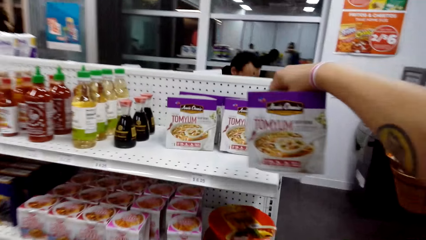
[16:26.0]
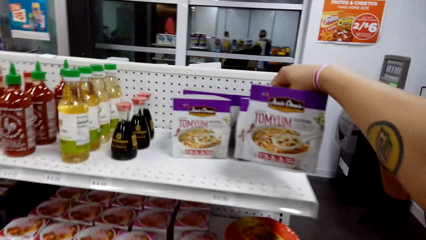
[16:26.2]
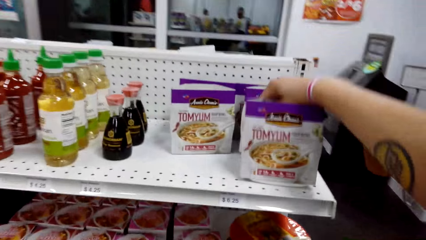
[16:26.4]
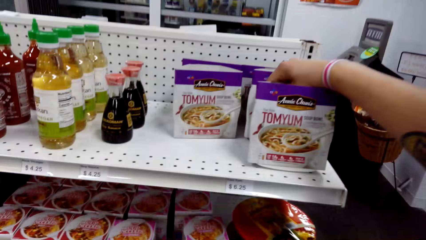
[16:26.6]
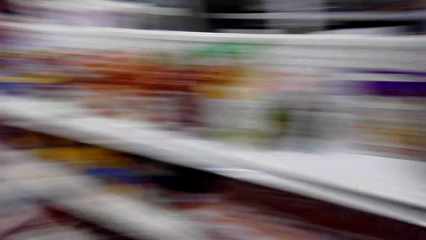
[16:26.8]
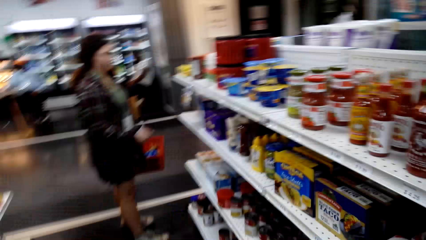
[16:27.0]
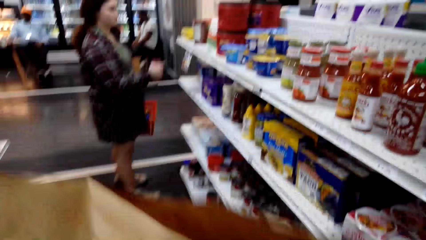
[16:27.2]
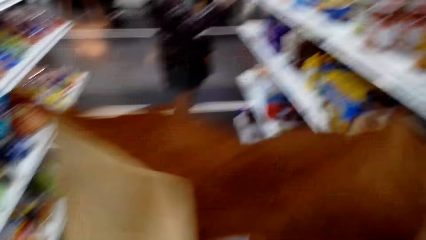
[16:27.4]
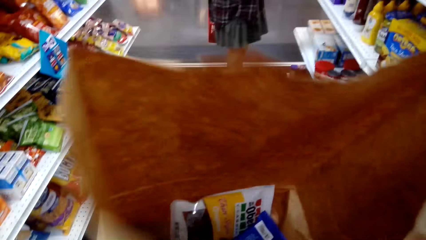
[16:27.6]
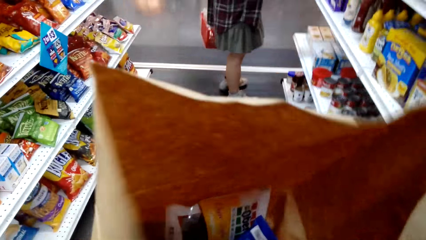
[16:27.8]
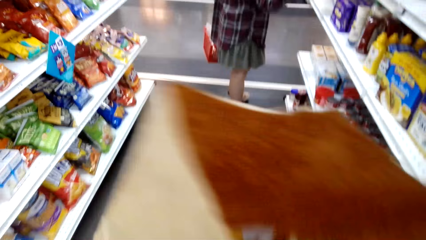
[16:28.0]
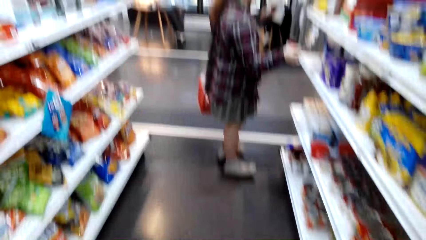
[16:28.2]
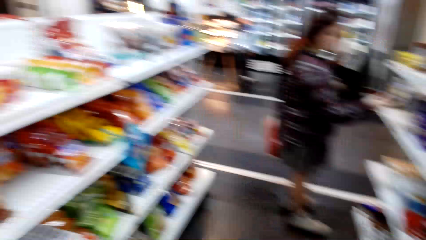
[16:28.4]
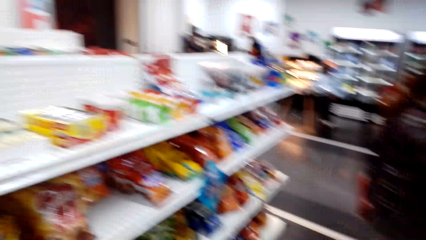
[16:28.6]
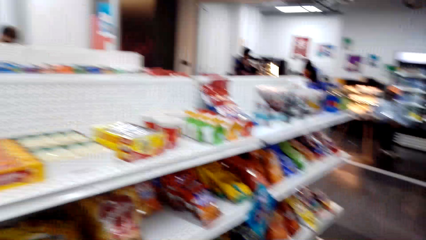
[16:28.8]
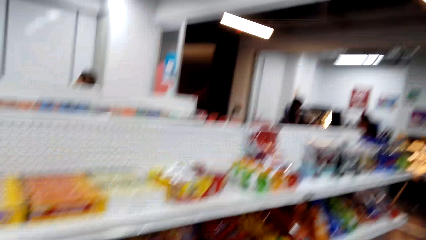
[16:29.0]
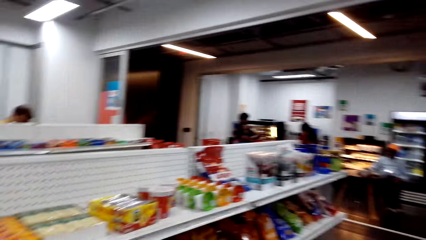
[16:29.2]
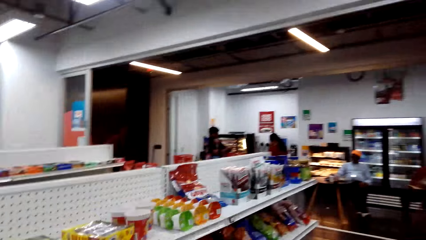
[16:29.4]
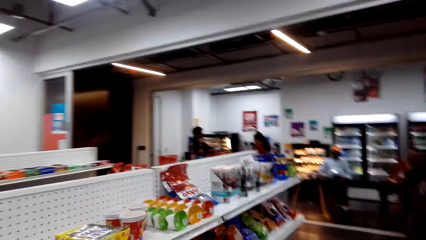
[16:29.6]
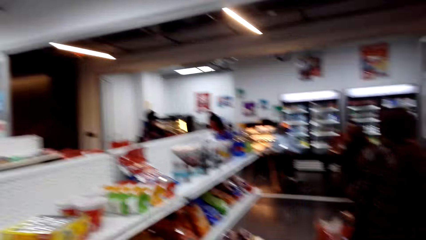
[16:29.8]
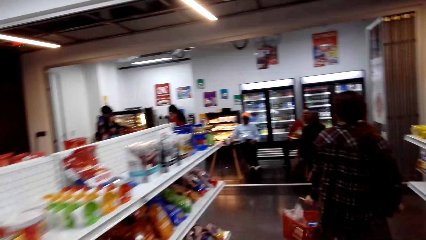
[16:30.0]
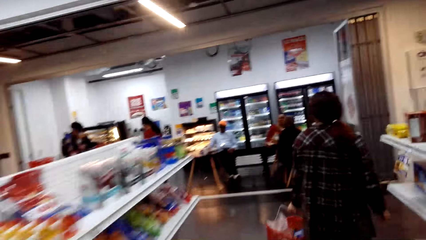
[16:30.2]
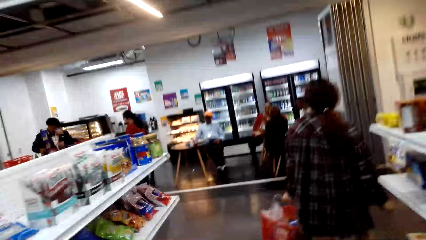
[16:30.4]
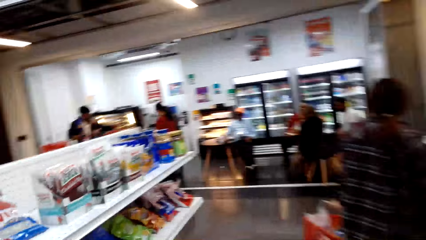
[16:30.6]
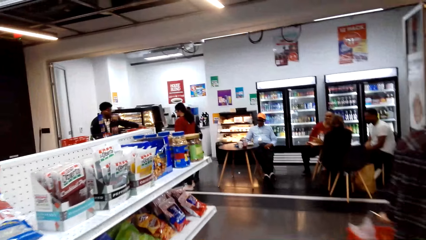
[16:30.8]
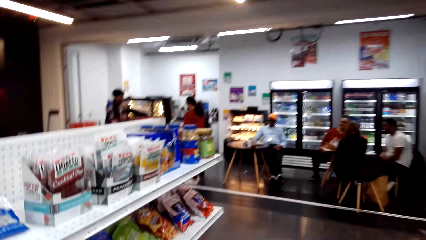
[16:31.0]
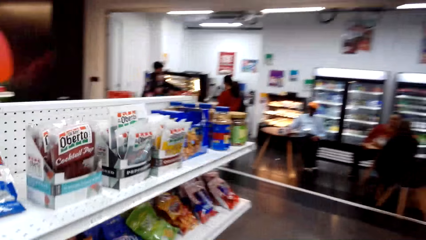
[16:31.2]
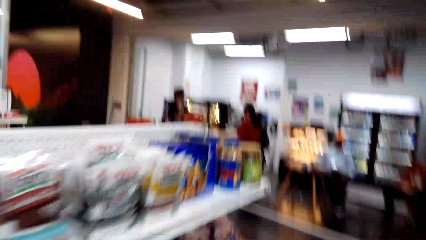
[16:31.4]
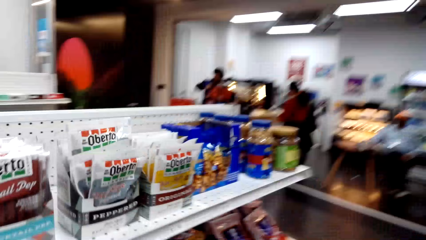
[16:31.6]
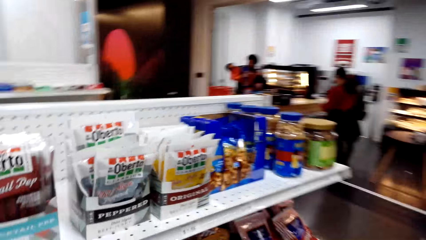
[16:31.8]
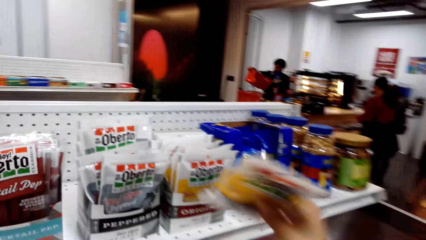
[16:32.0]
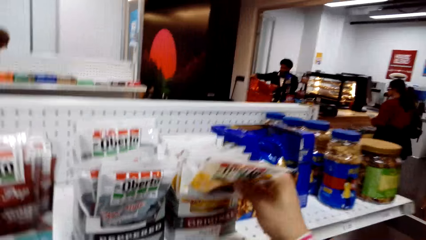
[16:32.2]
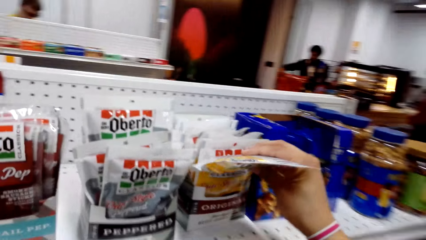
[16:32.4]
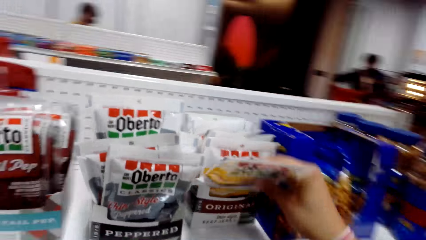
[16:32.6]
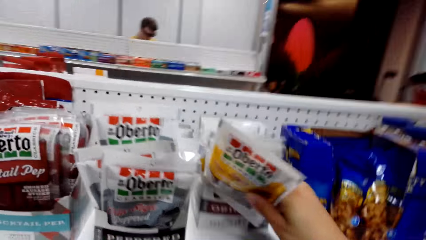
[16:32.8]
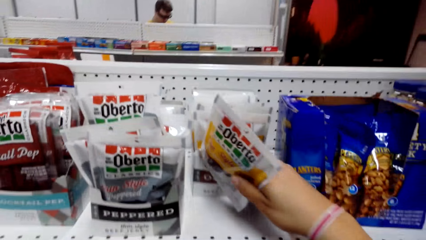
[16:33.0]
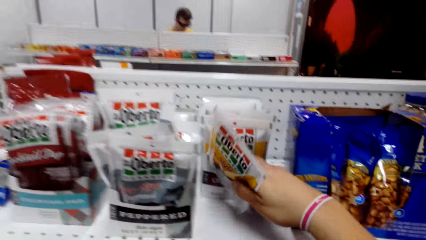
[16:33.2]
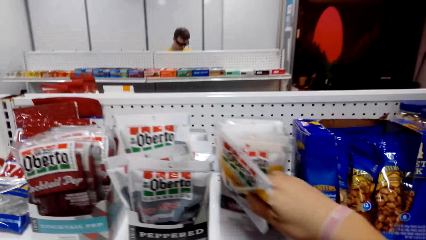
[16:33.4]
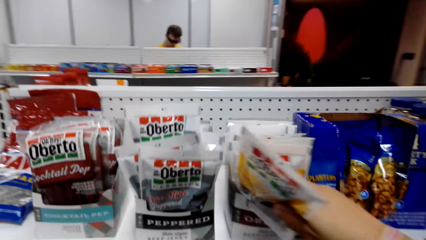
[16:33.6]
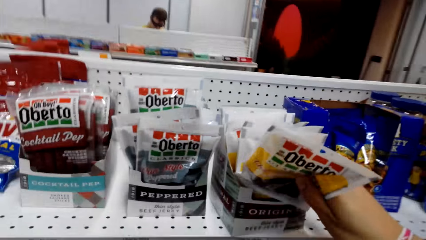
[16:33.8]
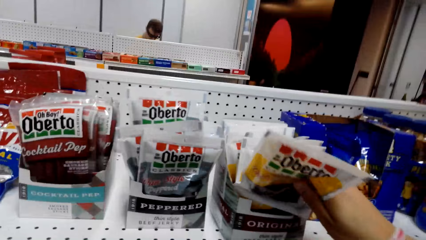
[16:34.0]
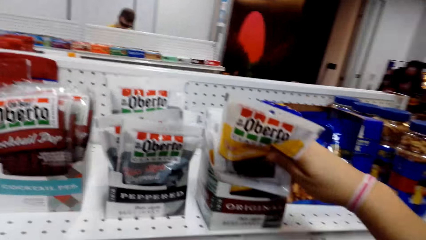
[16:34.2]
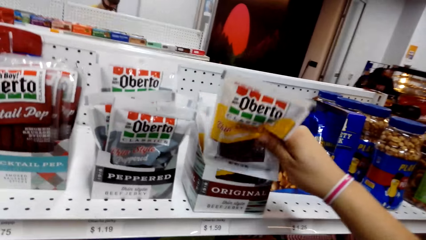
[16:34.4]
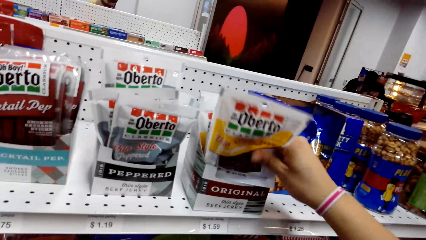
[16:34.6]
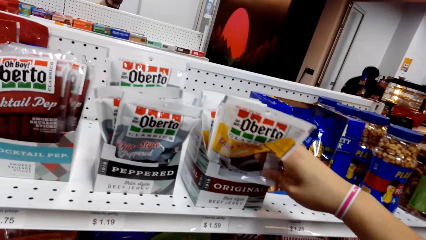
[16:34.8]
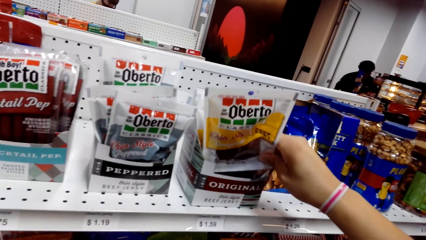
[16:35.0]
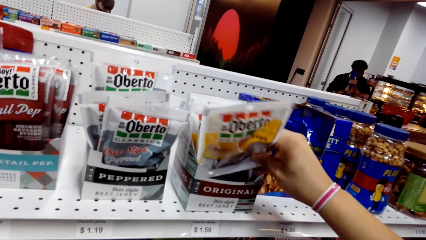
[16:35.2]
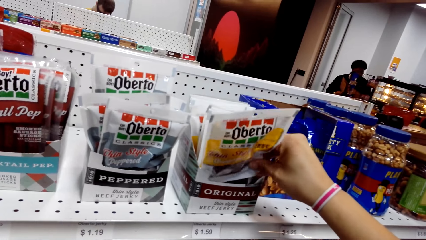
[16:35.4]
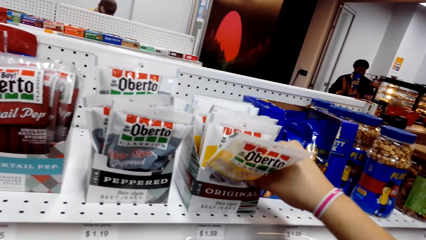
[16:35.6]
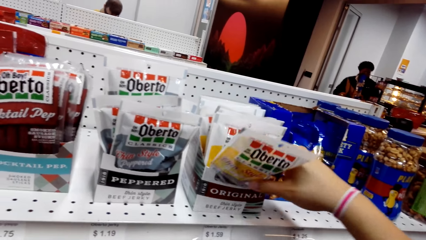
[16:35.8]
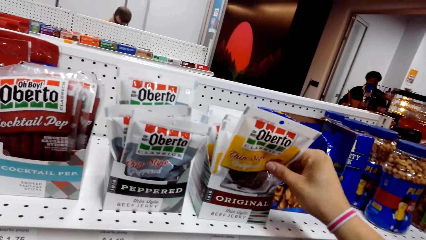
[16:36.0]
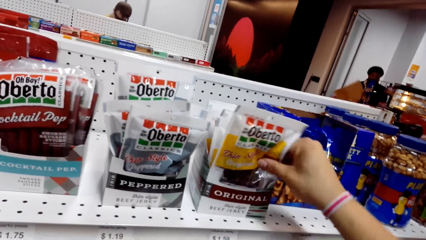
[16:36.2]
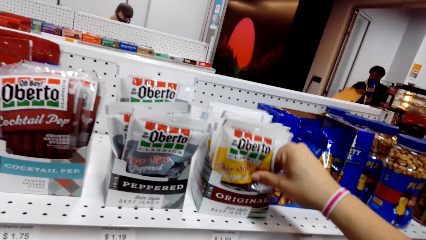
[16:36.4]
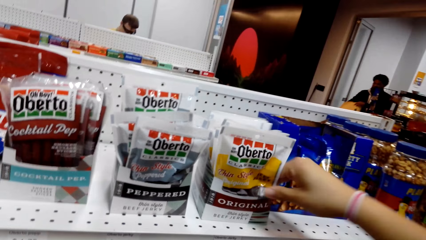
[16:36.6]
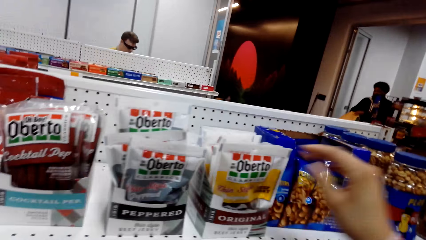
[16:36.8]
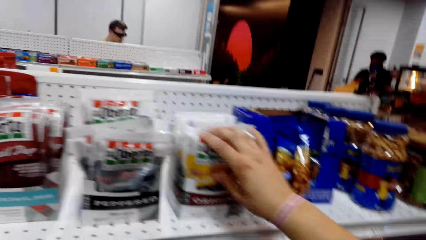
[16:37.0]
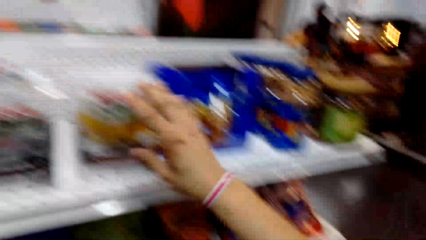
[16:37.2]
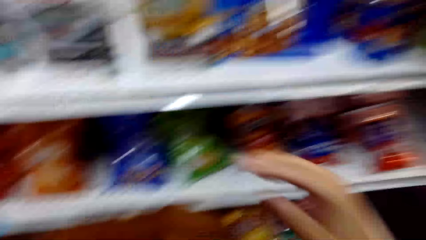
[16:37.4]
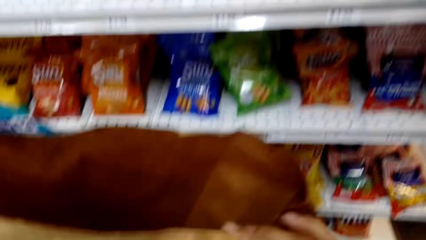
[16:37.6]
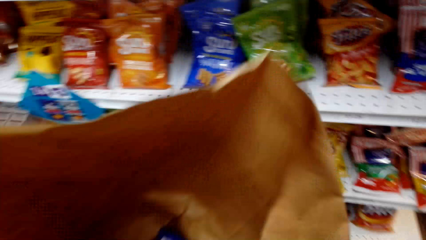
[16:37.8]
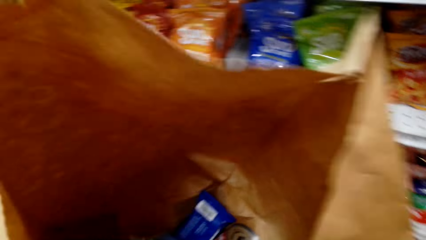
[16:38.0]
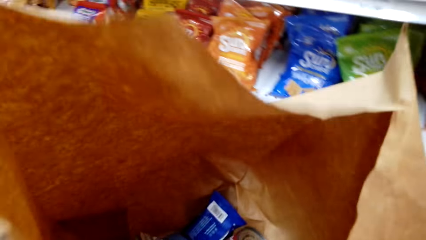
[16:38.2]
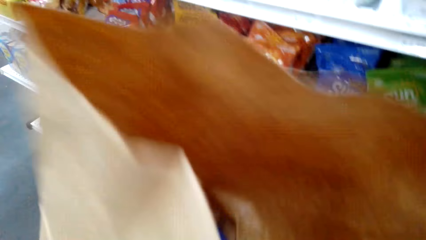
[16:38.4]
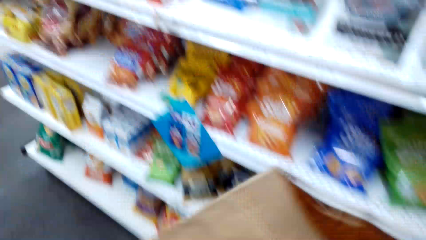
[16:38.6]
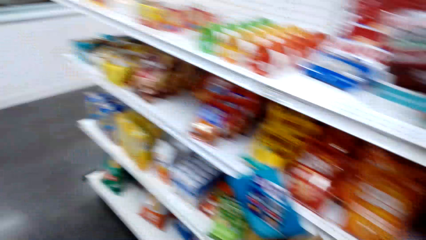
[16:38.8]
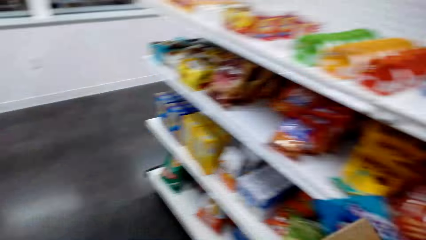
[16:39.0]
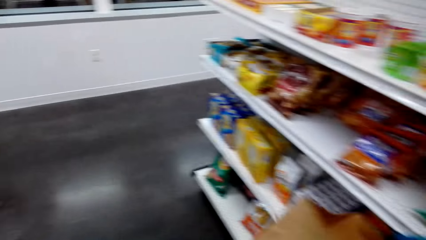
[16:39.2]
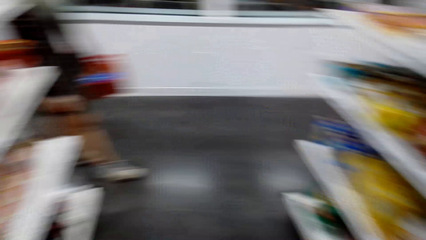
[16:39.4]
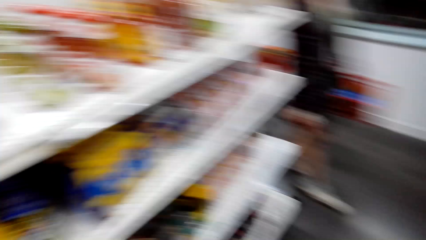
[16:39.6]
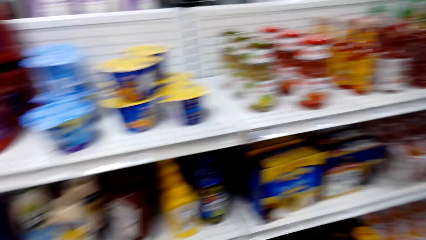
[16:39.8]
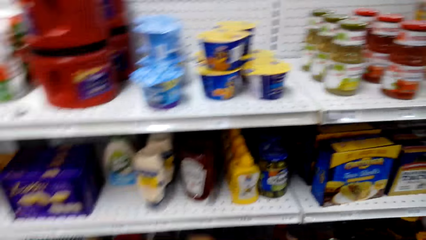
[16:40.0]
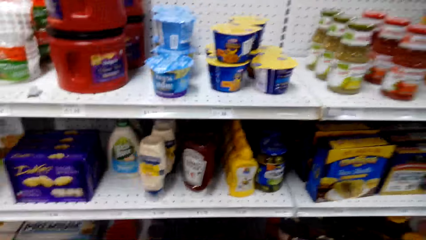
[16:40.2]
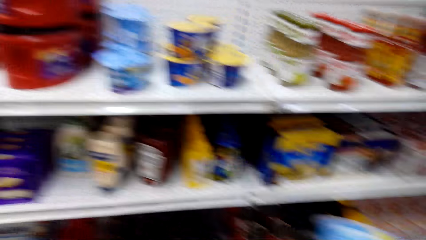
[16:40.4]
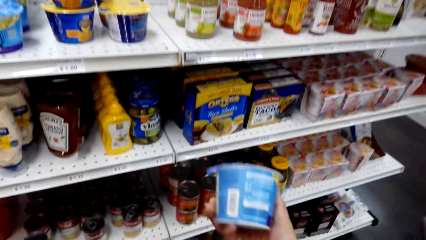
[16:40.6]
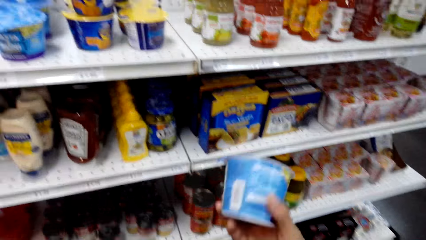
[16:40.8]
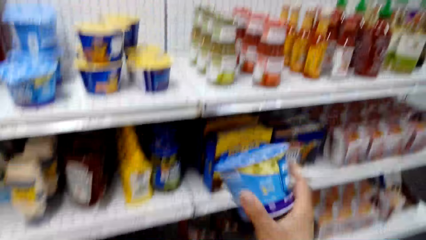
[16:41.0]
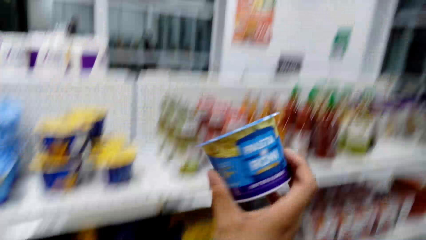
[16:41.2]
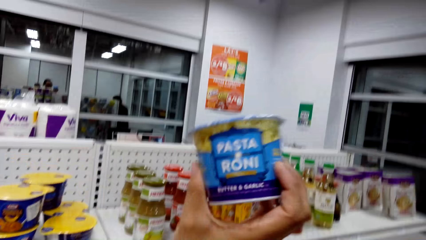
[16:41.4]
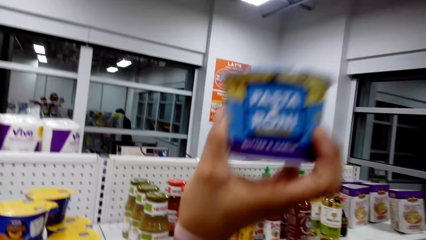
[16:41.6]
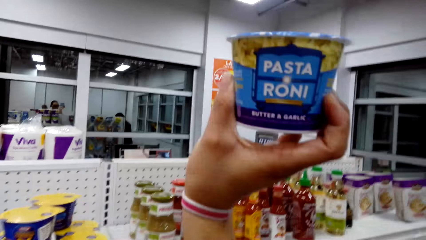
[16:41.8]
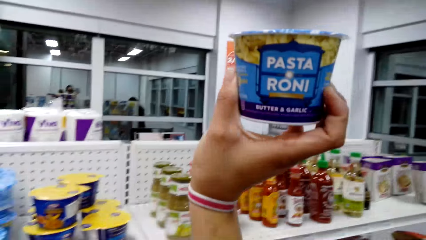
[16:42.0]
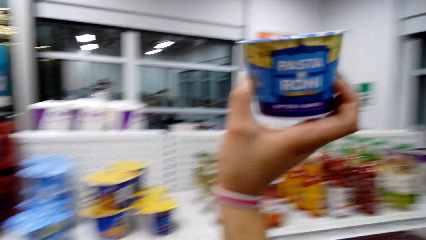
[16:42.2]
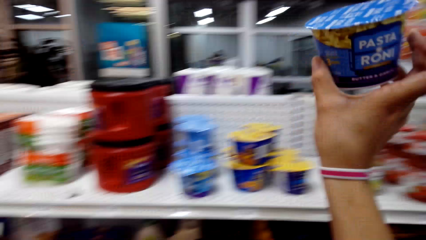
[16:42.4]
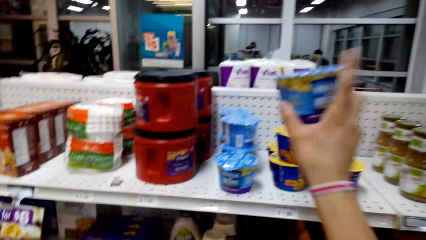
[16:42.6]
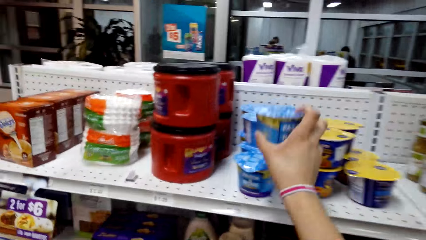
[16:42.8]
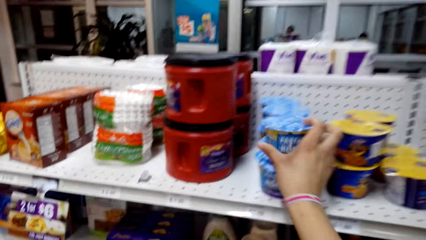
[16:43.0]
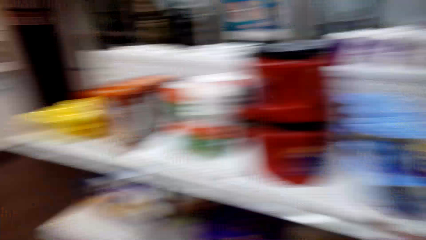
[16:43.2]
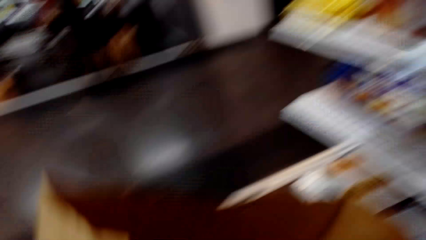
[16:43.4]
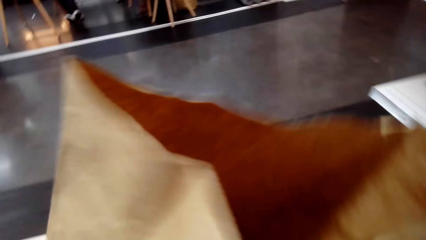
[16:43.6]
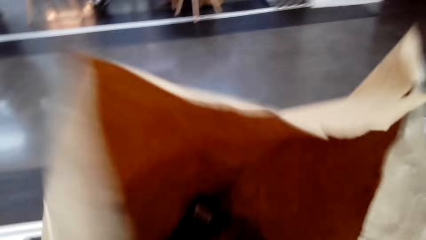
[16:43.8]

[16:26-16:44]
The camera wearer puts a box of tomyum on the shelf. They look around. A man sits on a chair. Another man moves around. The camera wearer walks around. The other man puts a shopping basket on the counter. The camera wearer puts a packet of oberto in a box on the shelf. The other man moves around and turns a paper bag. The camera wearer picks up a container of pasta roni in the bag. They look in the shopping bag. They walk around. They look at the container of pasta roni. They put the container of pasta roni on the shelf.
